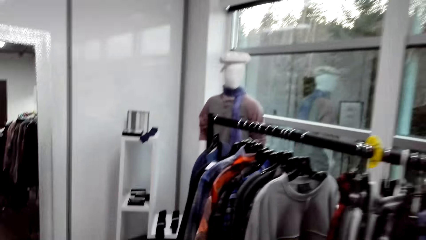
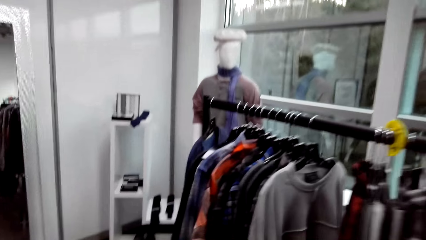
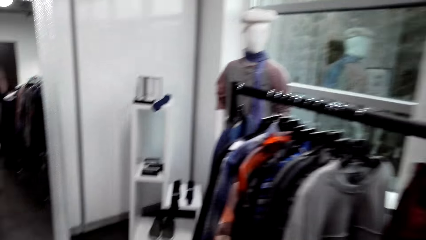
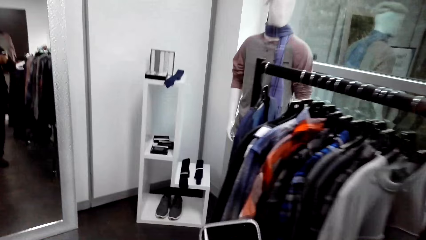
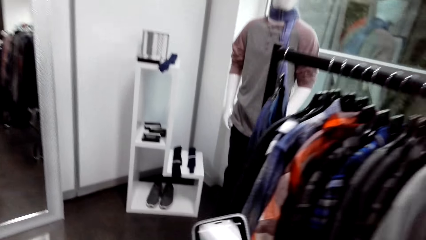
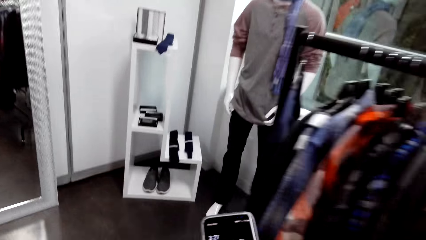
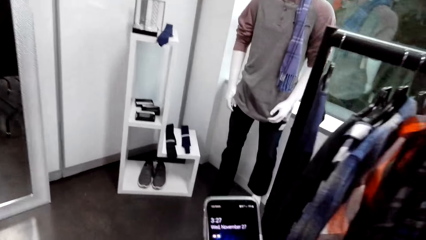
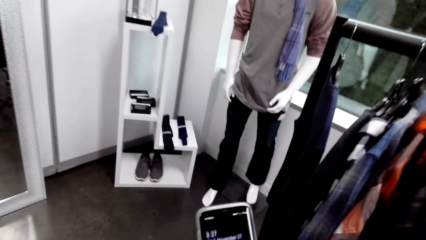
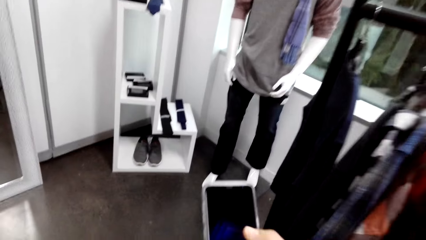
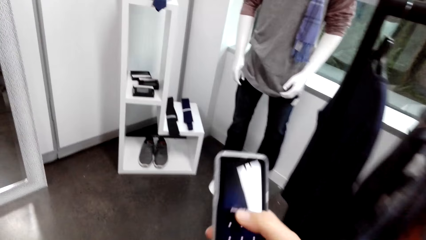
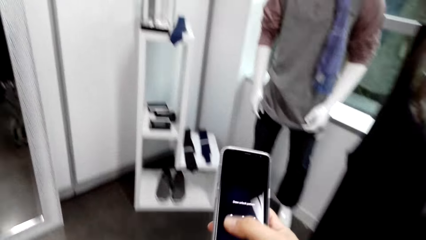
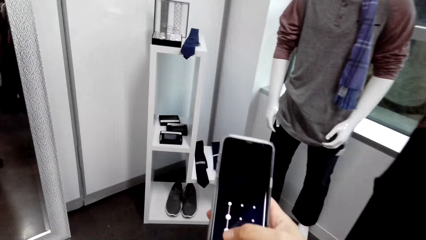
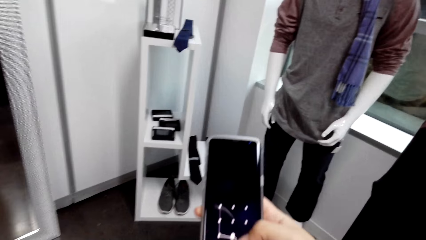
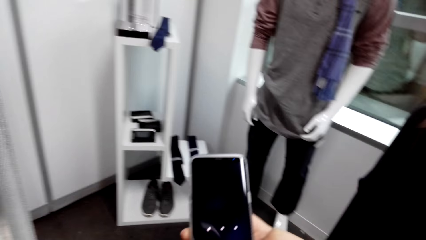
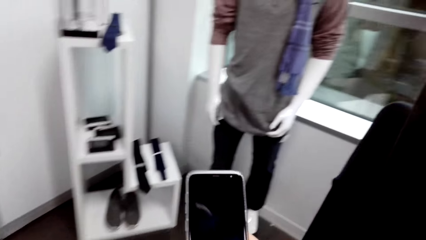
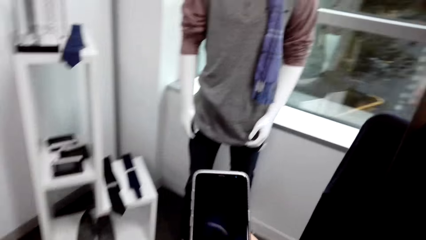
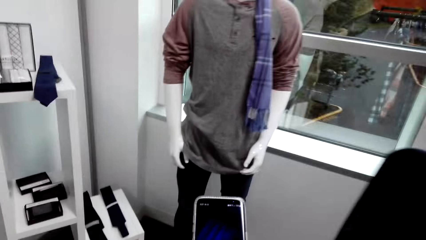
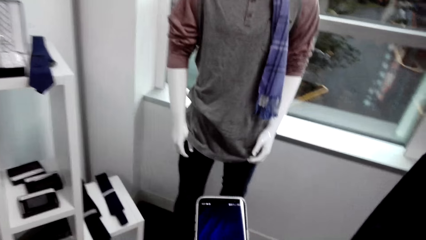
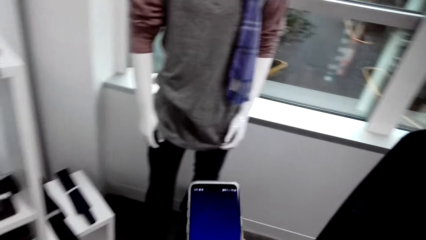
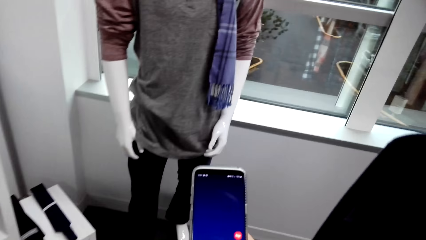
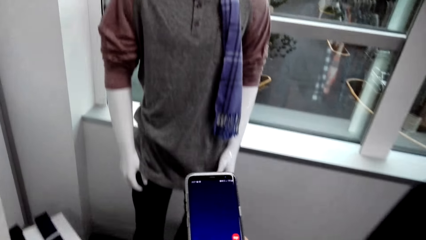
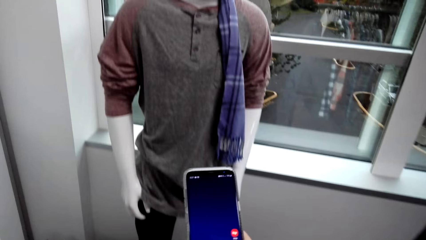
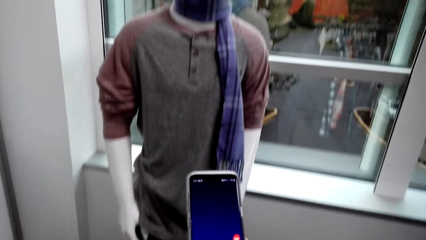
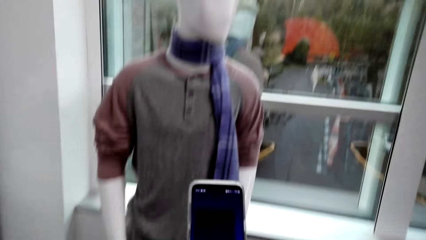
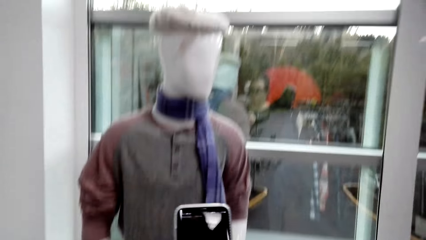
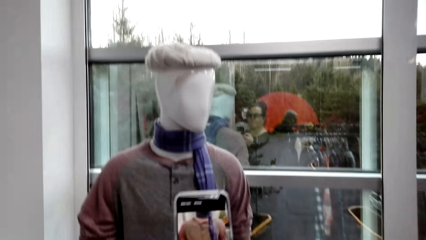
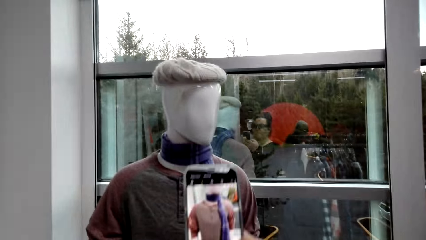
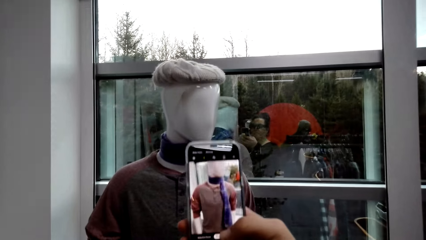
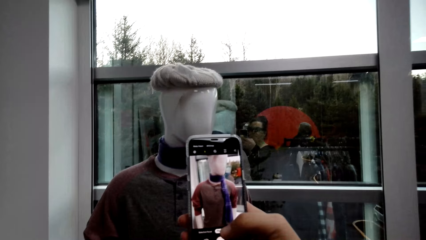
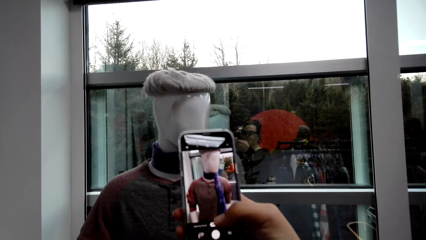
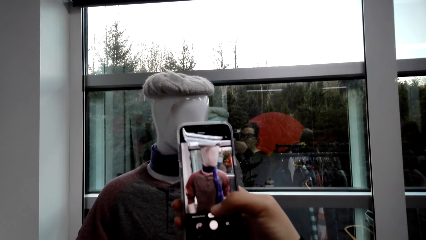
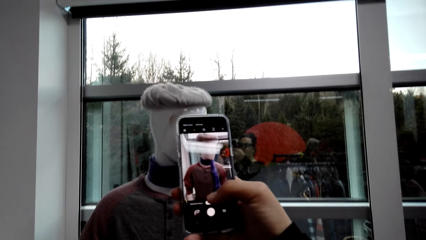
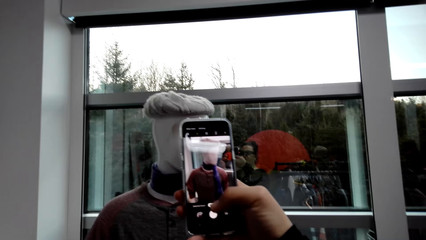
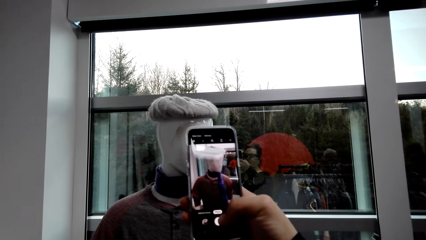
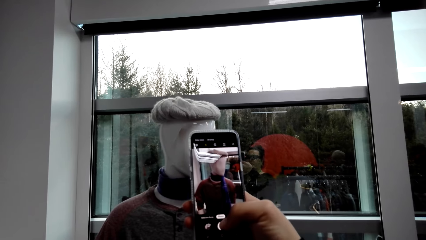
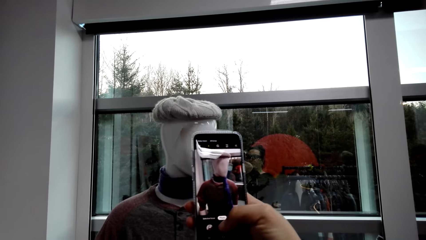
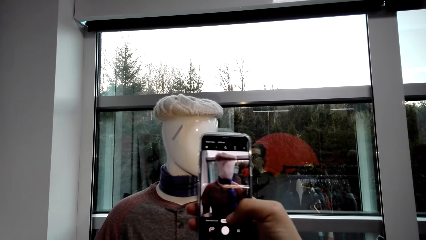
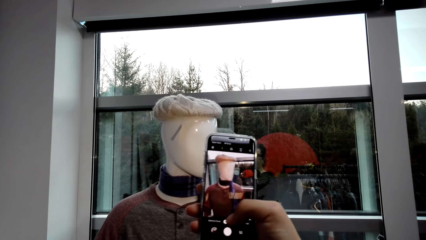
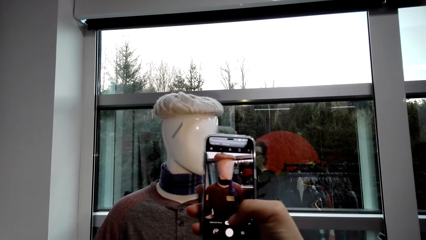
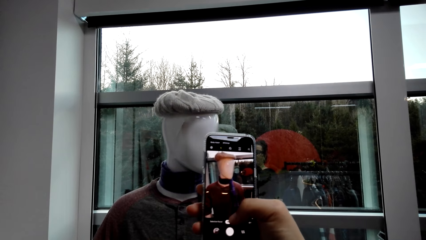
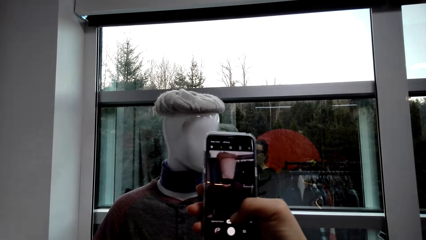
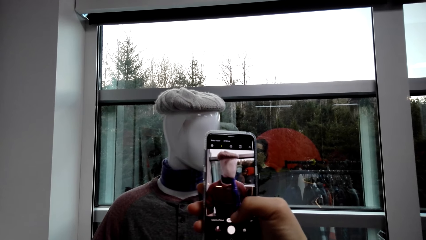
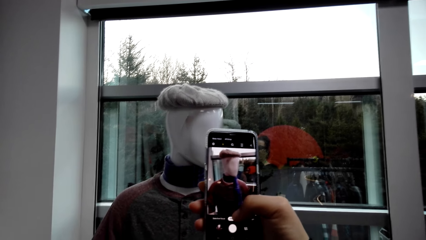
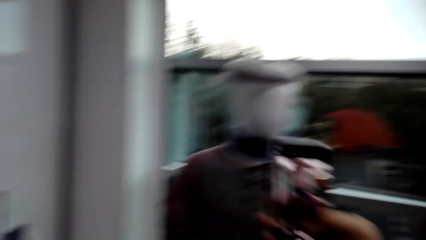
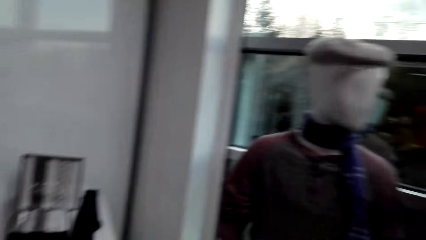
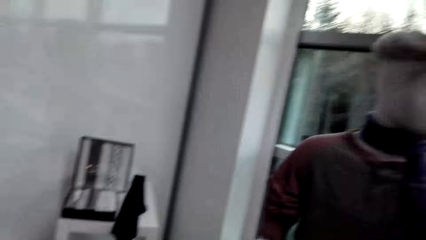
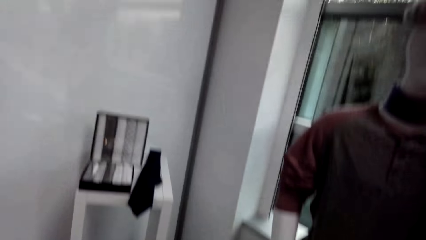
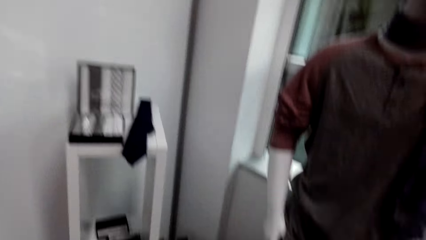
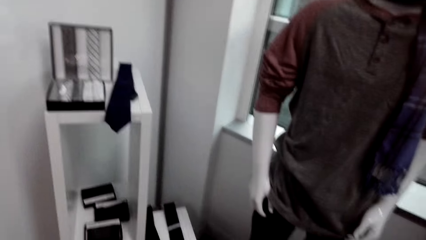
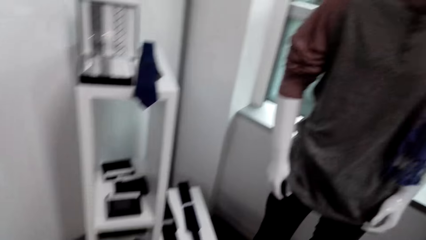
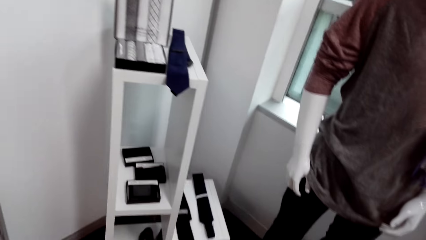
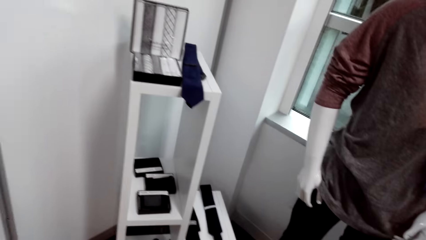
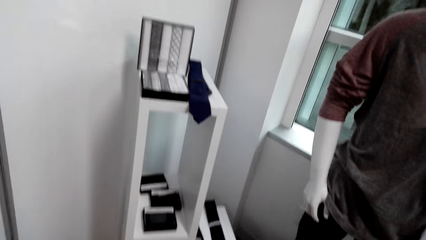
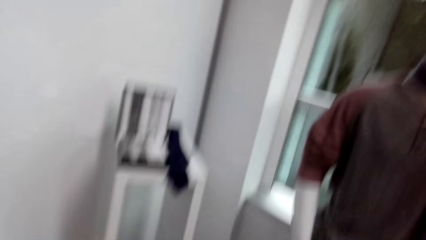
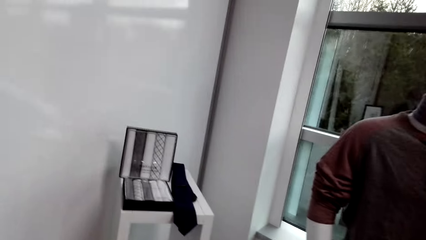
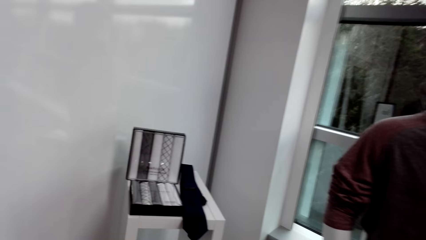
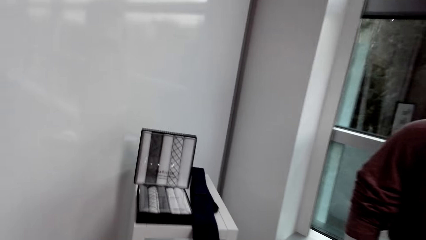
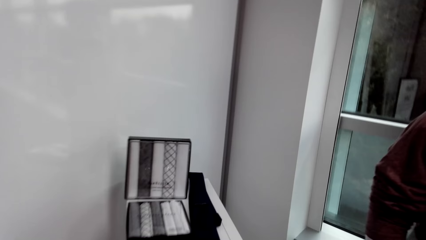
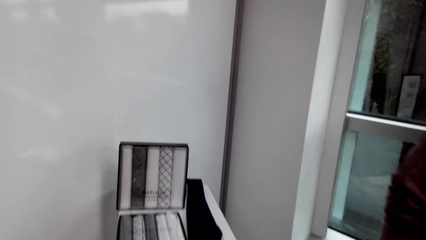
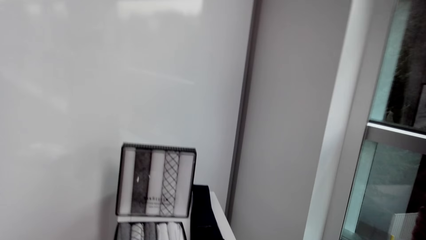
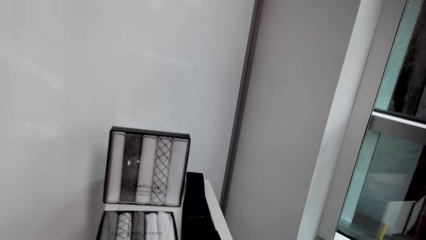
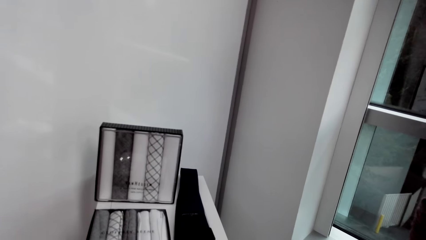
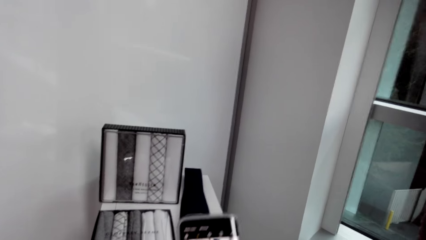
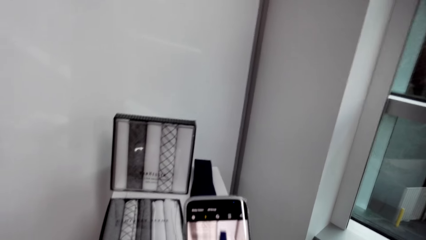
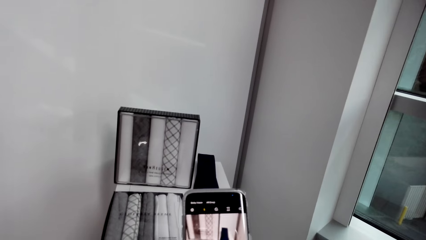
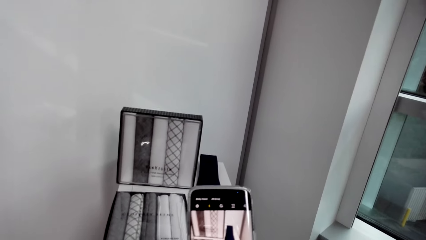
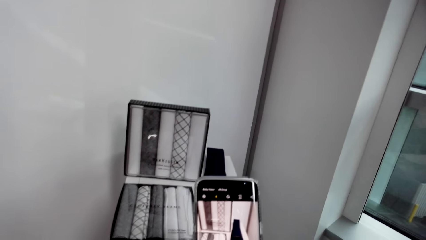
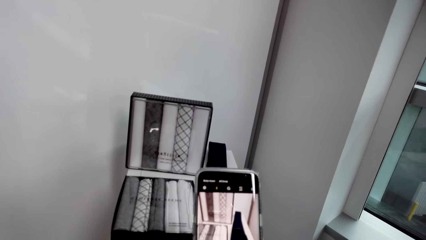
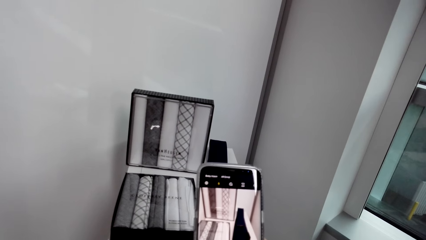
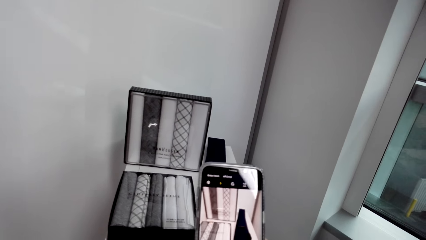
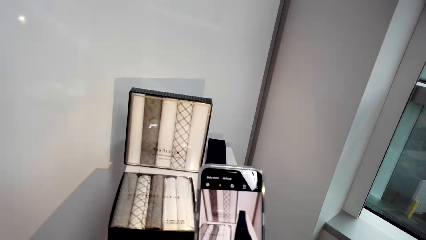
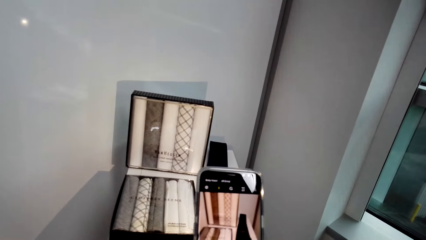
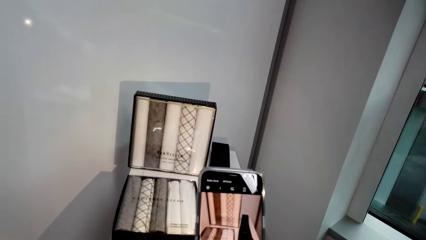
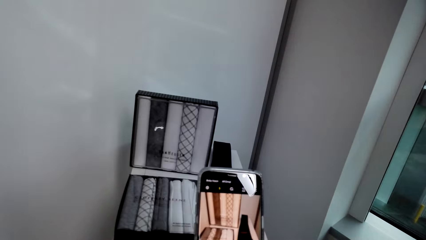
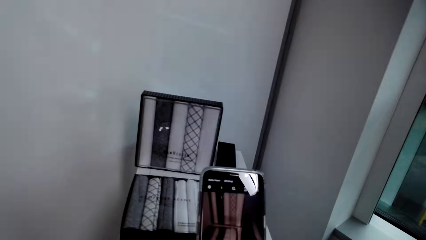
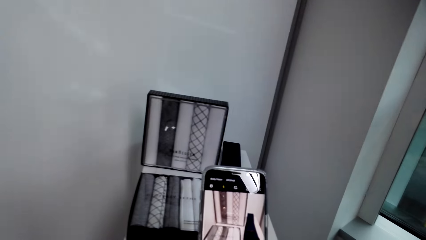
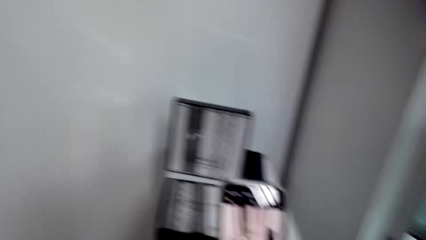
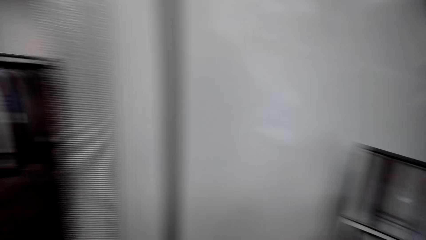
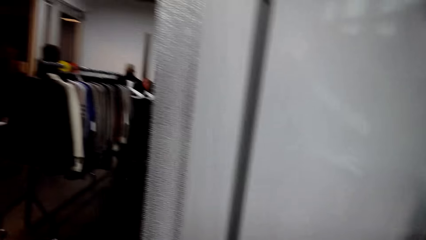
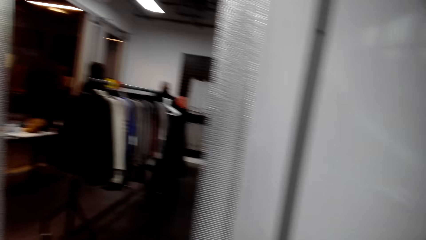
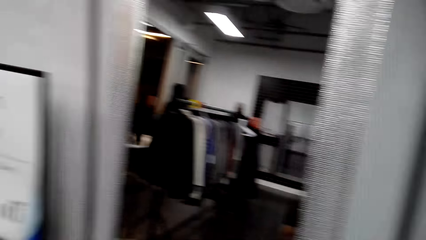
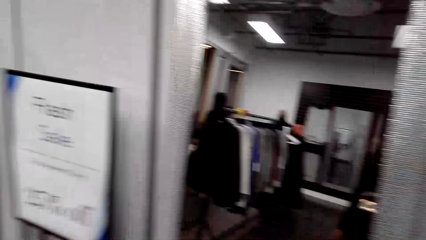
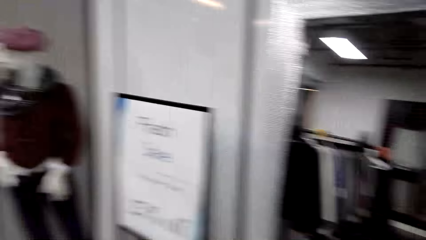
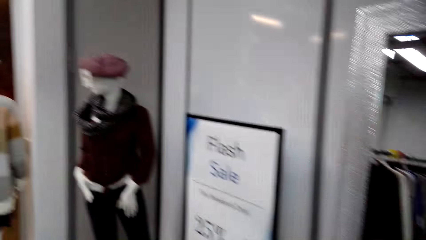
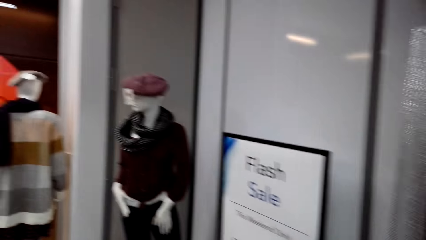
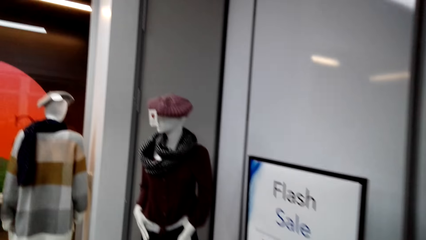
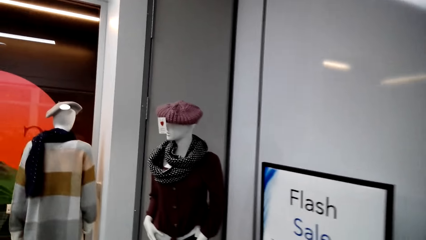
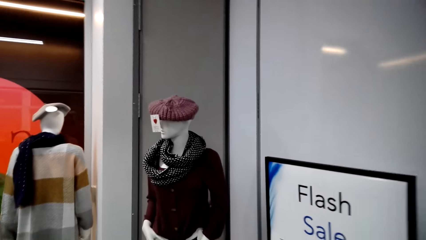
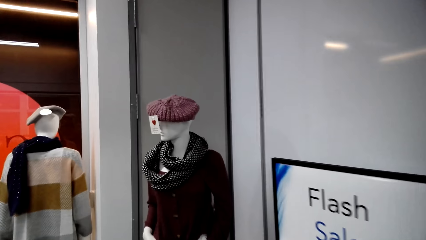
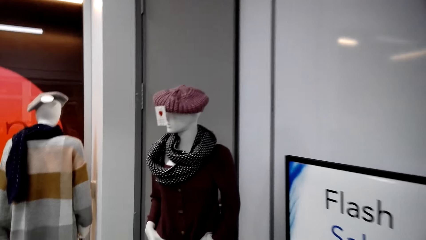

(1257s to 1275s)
The camera wearer scrolls a phone in the store. They walk around in the clothing store. They hold the phone in the clothing store. They walk around in the clothing store. They take a picture of the wallet. They hold the phone in the clothing store. They walk around in the clothing store.
